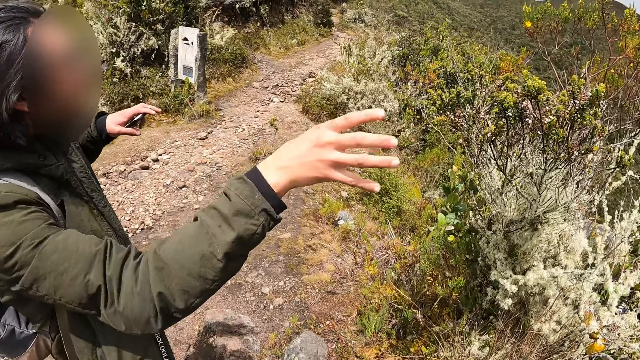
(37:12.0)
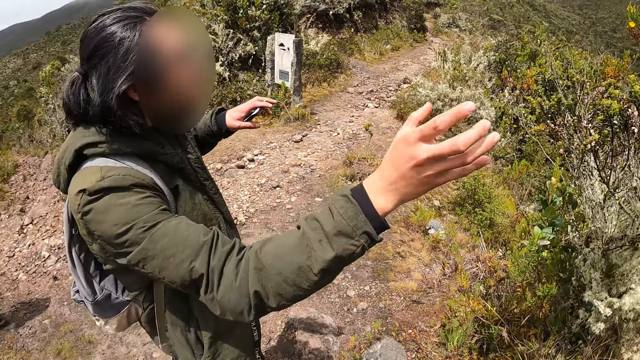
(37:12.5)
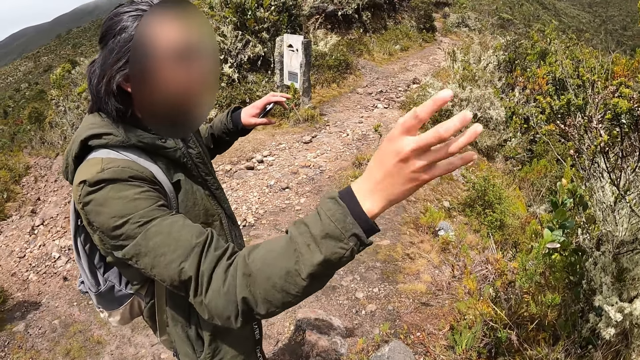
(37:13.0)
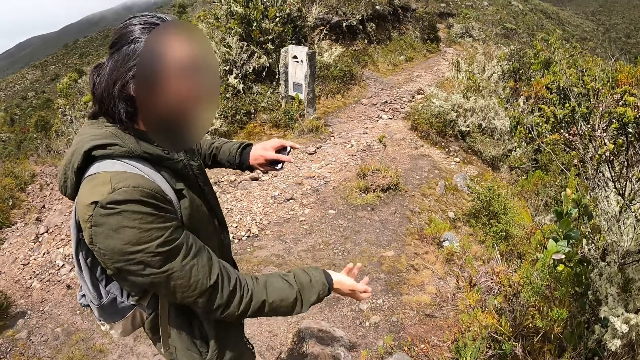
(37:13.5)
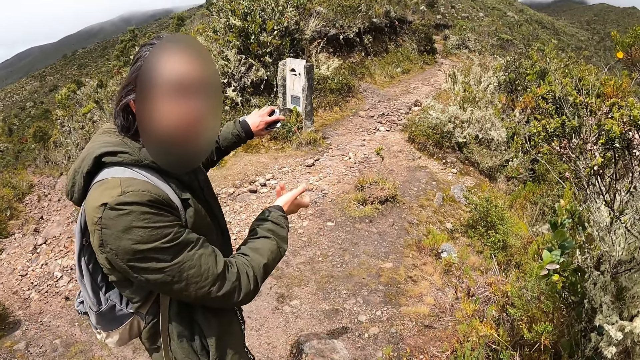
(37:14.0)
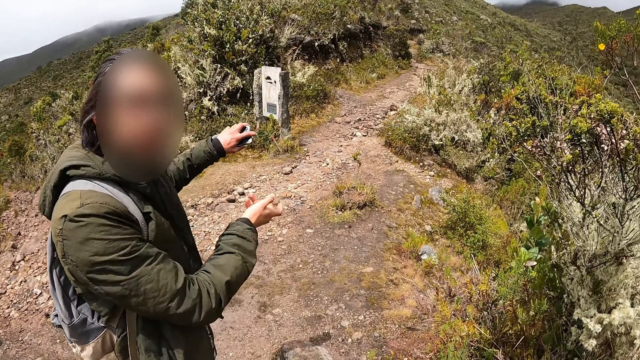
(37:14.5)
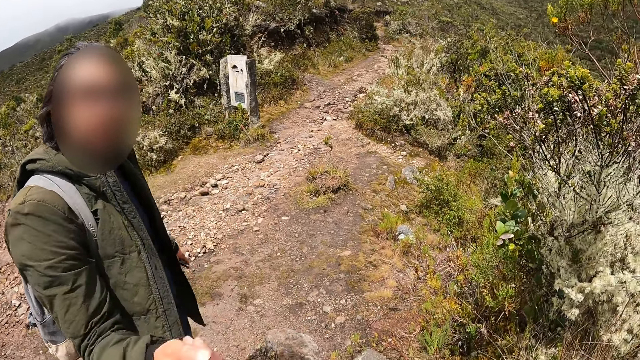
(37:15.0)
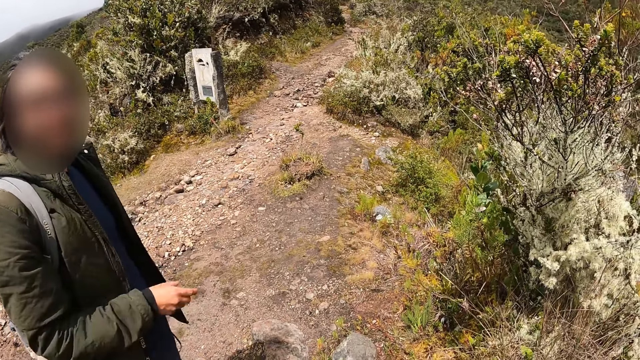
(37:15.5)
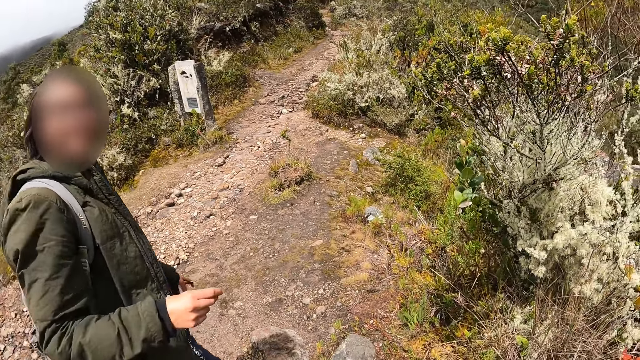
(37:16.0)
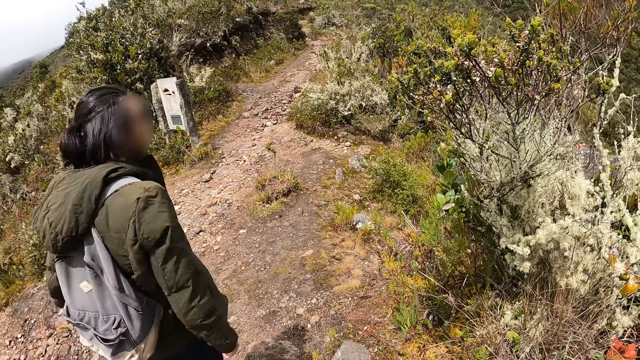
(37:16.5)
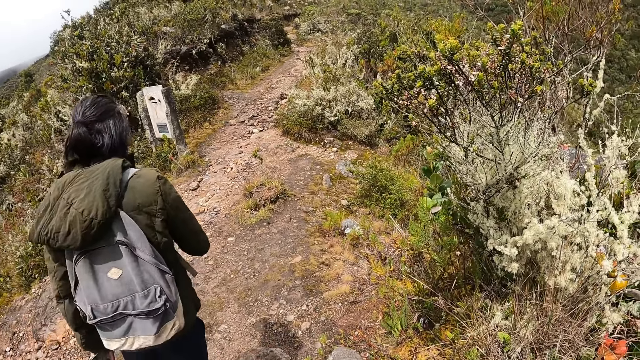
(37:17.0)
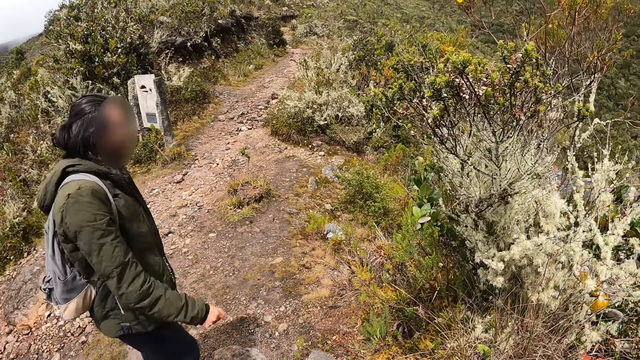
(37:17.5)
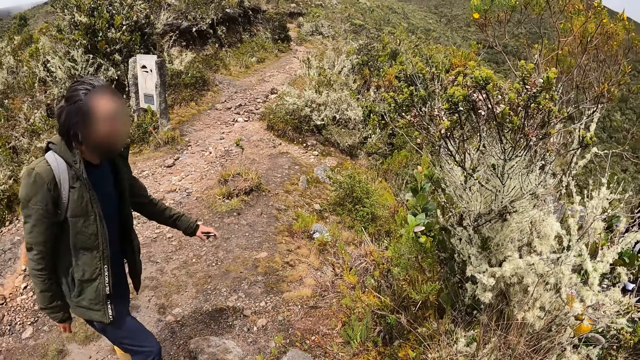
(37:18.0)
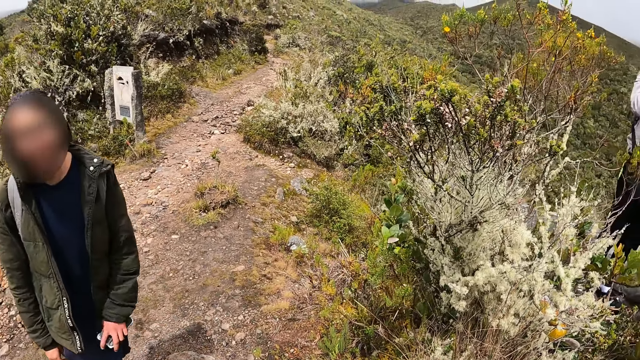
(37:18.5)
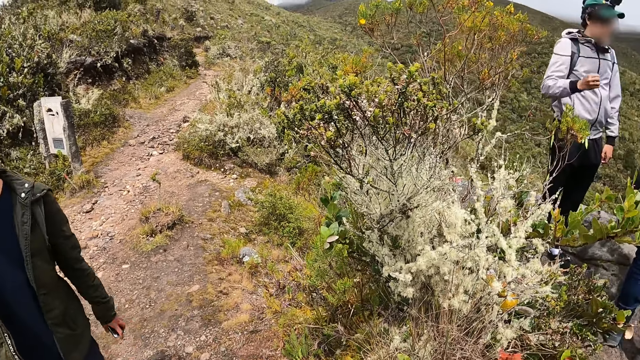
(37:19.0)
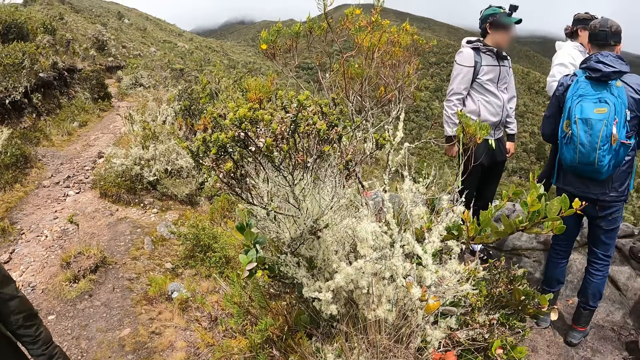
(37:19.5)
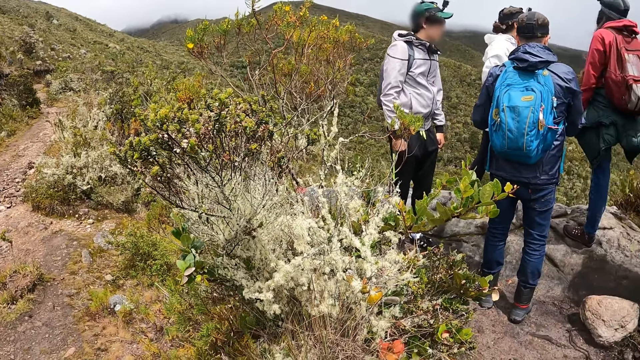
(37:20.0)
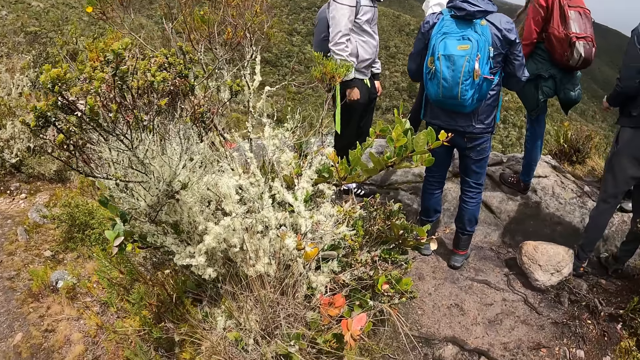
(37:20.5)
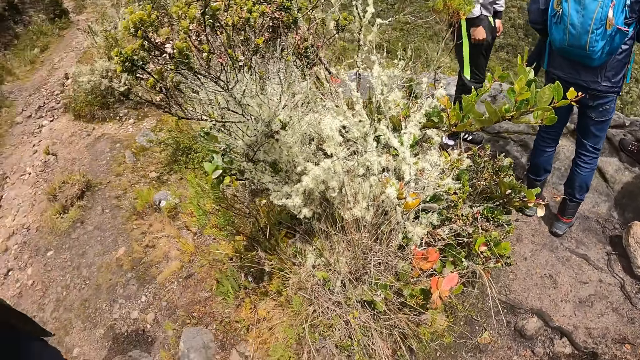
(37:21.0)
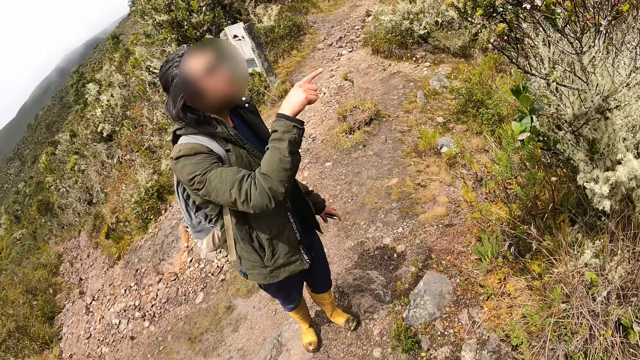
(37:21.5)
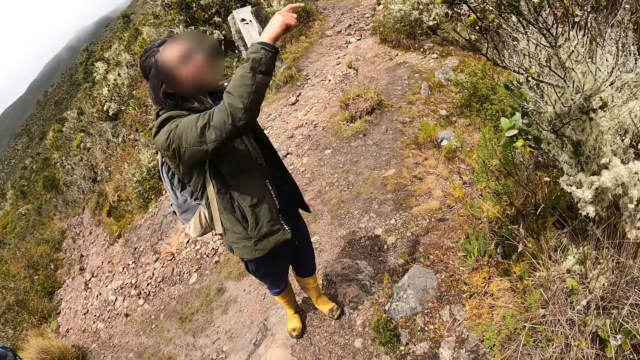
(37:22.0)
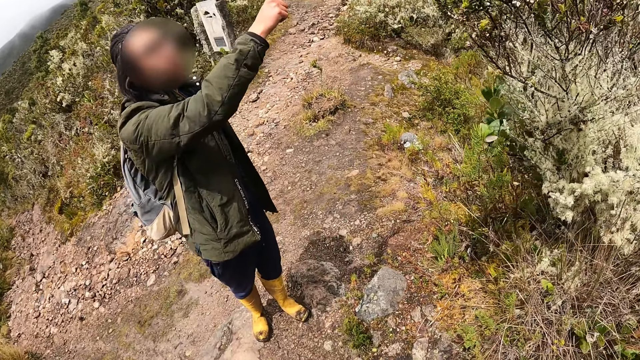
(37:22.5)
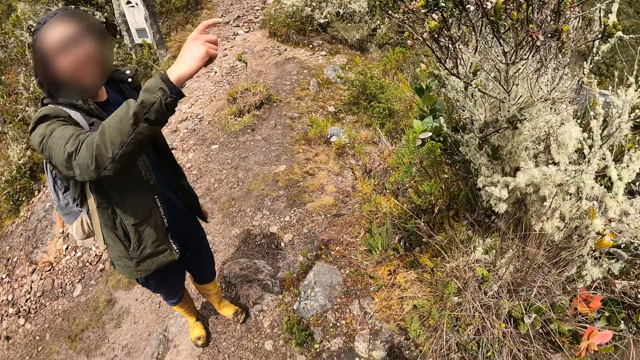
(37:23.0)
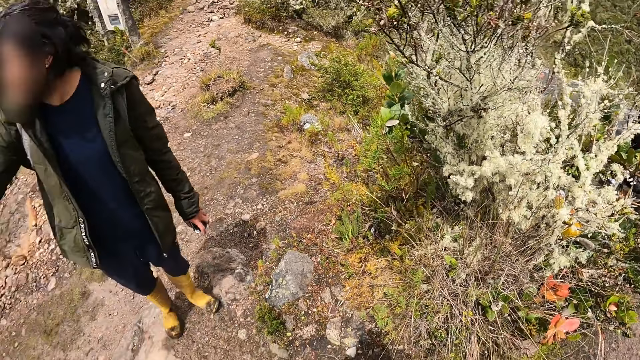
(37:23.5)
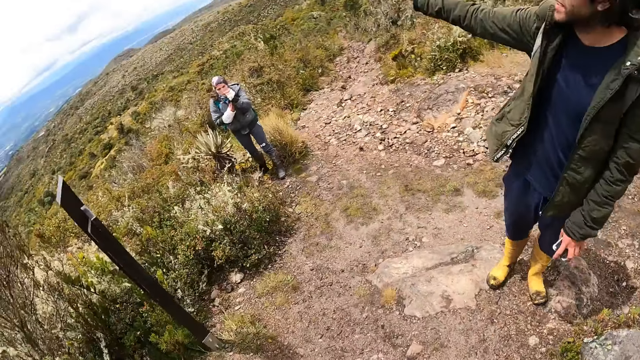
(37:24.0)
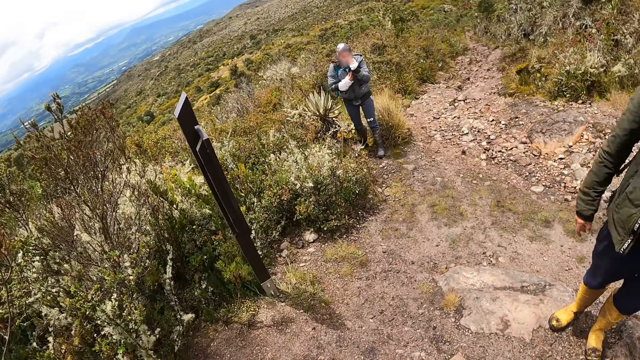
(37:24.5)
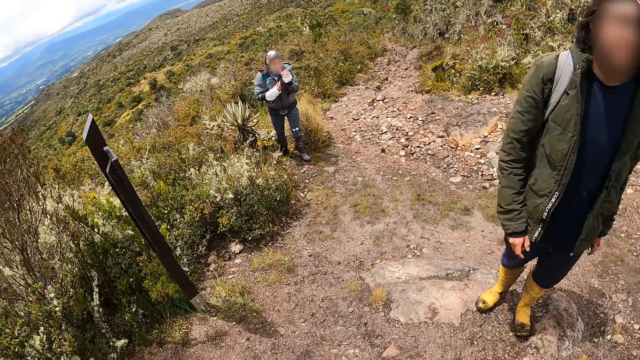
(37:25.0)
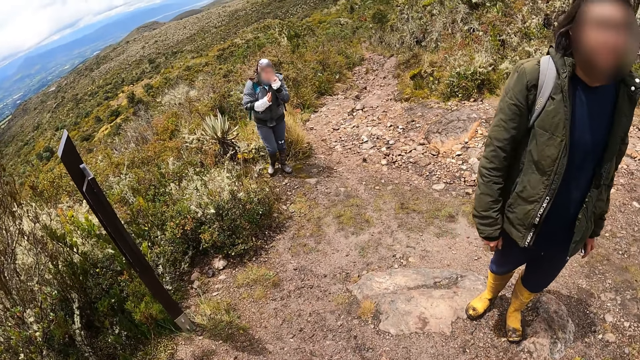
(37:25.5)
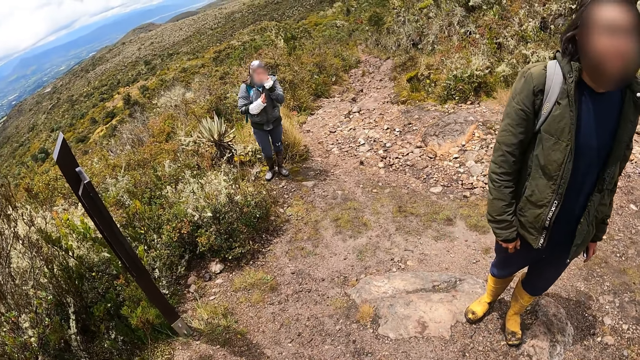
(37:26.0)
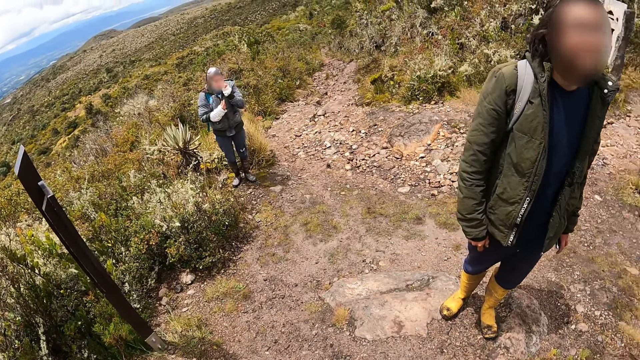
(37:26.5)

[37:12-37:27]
A man walks in front of the camera wearer. He turns around and points a finger. The camera wearer looks at a woman.

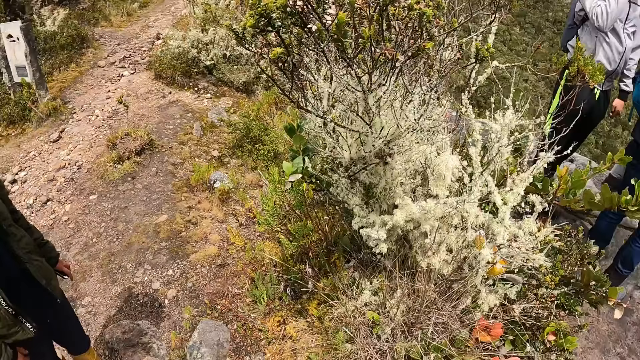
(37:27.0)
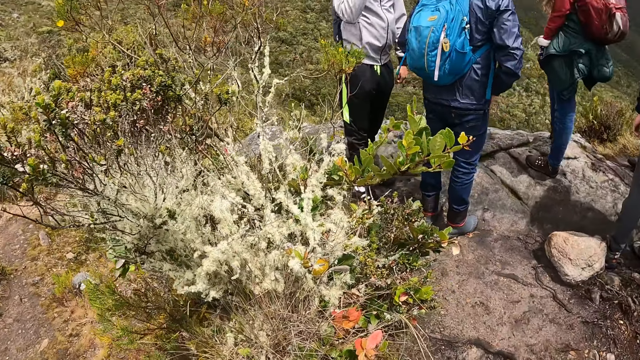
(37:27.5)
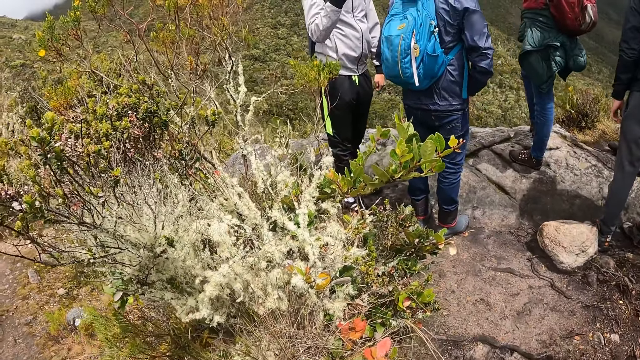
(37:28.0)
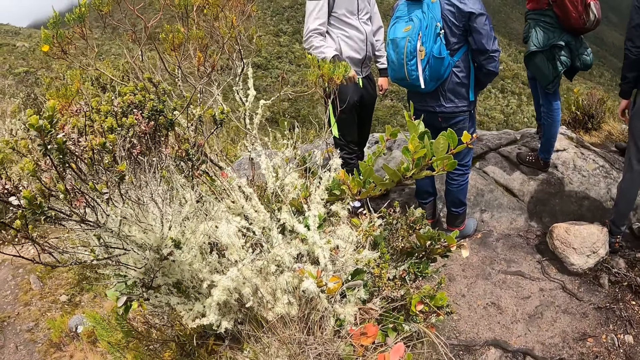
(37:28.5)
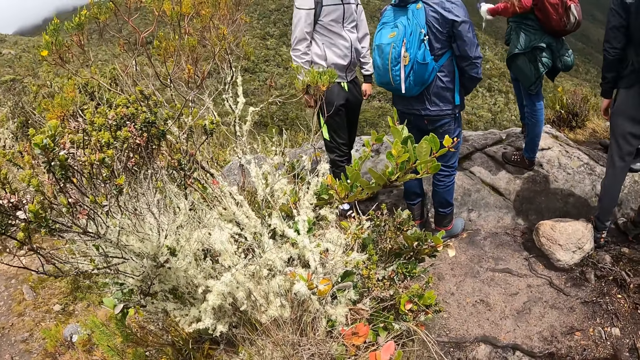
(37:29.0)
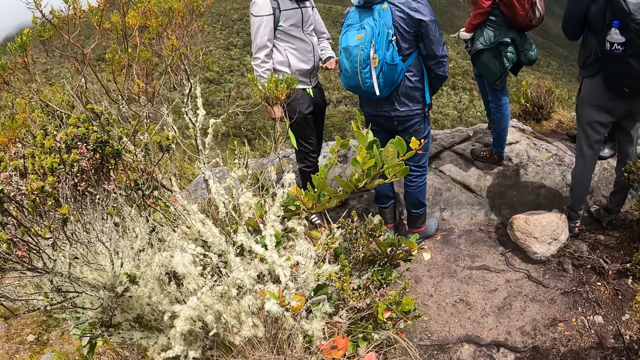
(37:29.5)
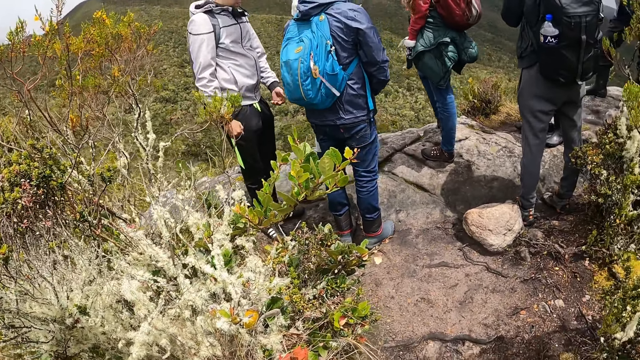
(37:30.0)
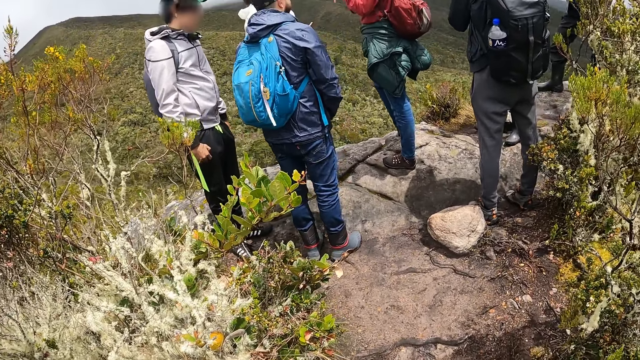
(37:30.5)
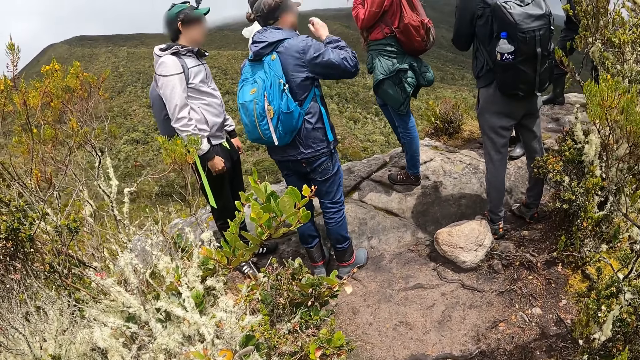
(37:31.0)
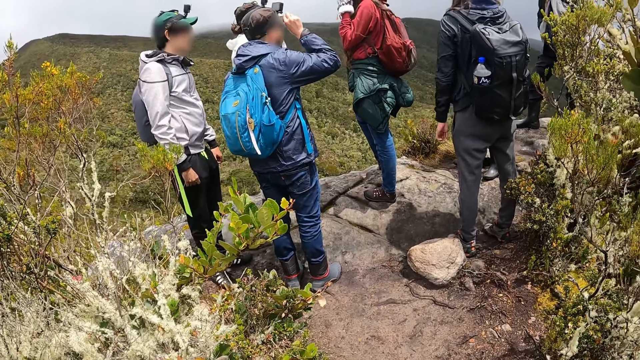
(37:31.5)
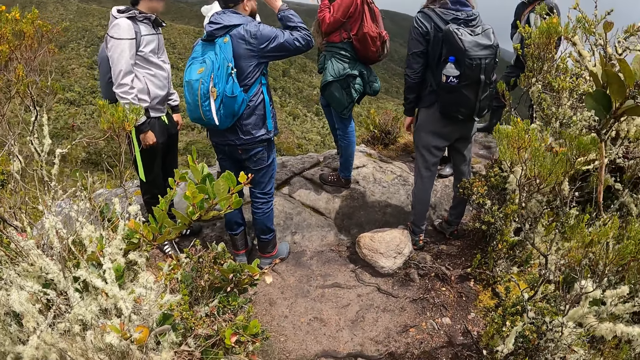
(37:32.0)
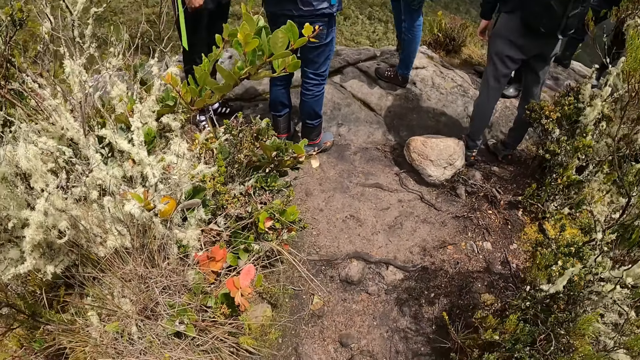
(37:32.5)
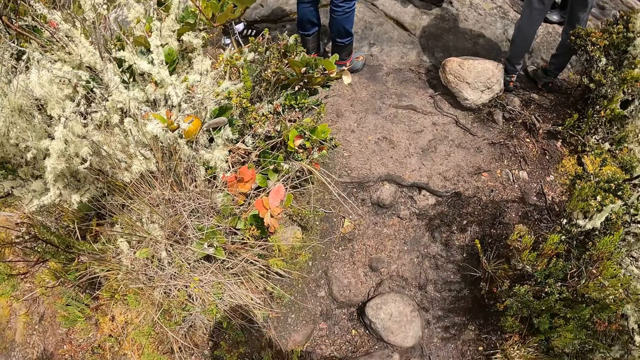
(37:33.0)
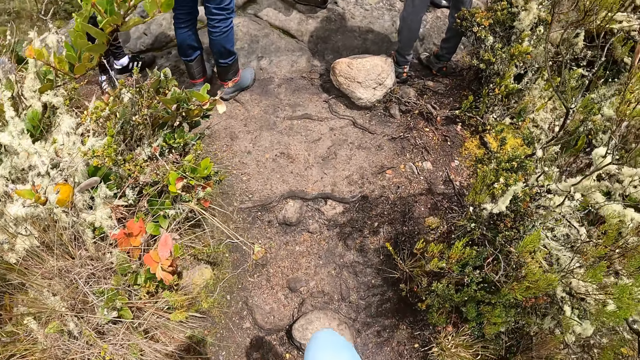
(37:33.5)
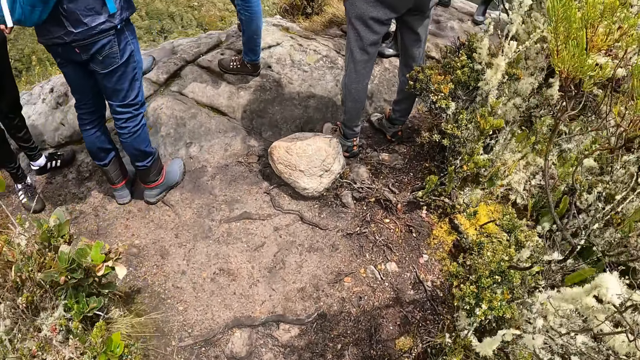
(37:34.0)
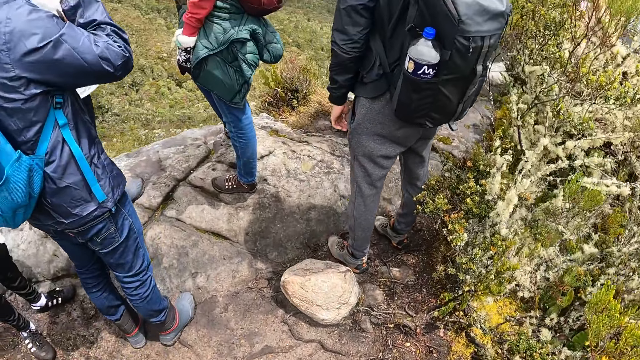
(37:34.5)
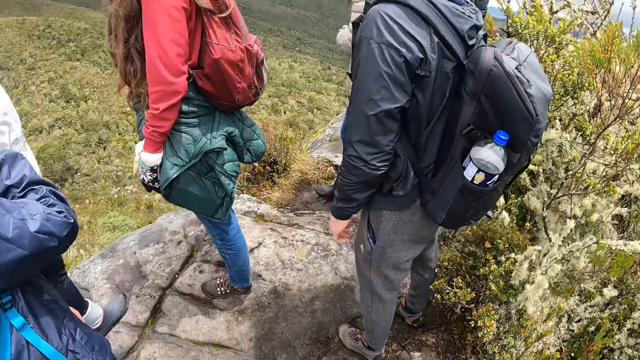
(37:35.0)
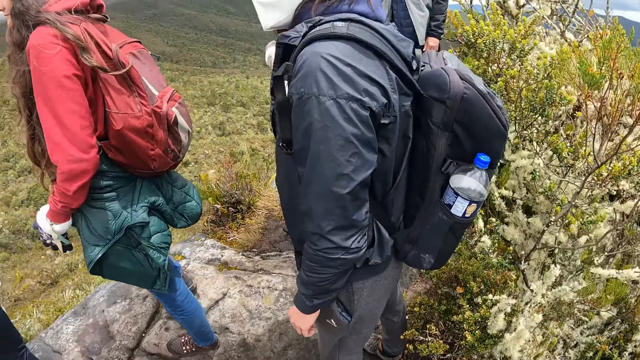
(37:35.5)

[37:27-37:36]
A man moves a hand. Another man adjusts a camera on his head with his right hand. He touches his cap. The camera wearer walks towards the other man.
